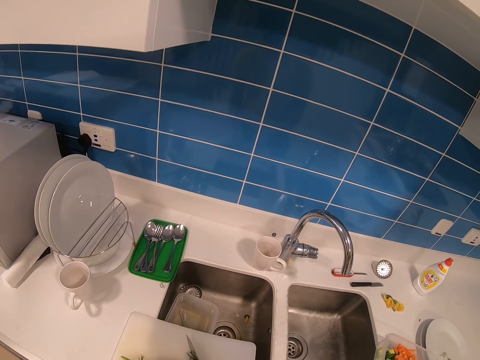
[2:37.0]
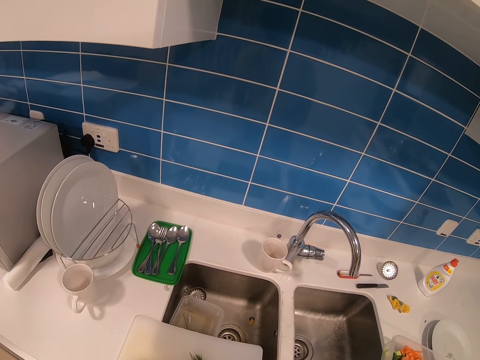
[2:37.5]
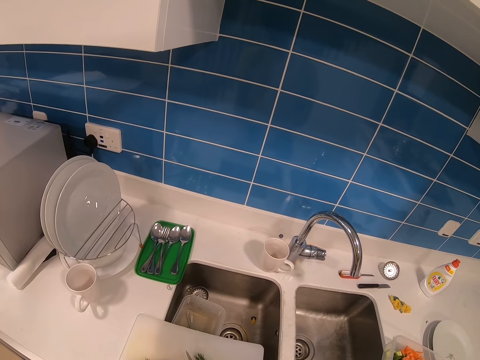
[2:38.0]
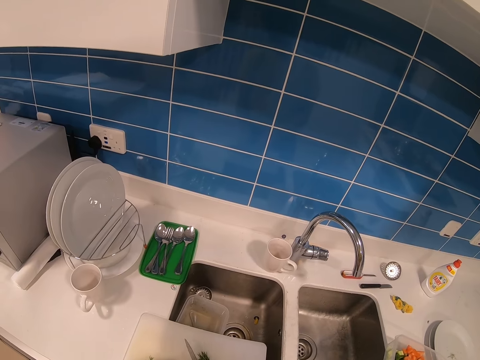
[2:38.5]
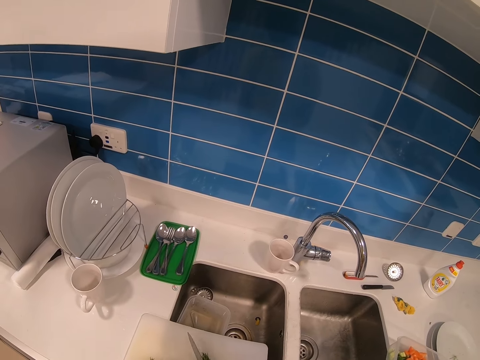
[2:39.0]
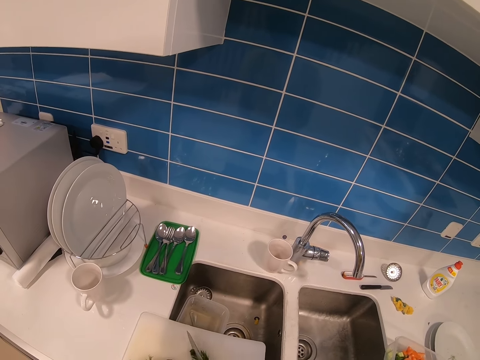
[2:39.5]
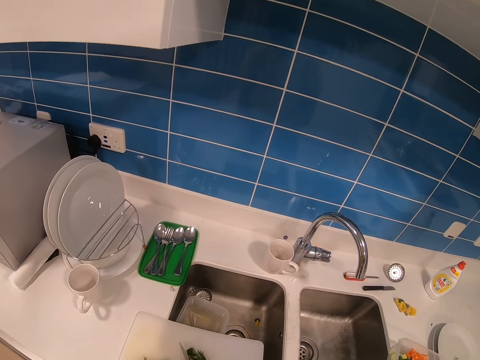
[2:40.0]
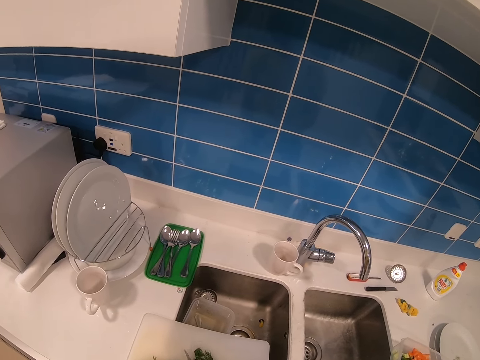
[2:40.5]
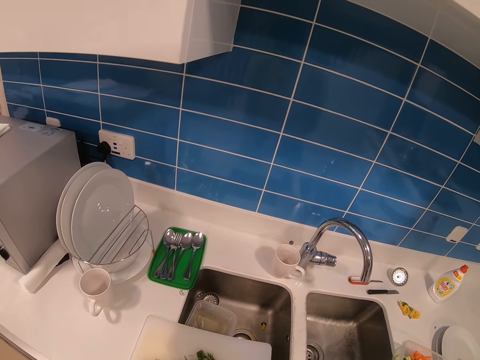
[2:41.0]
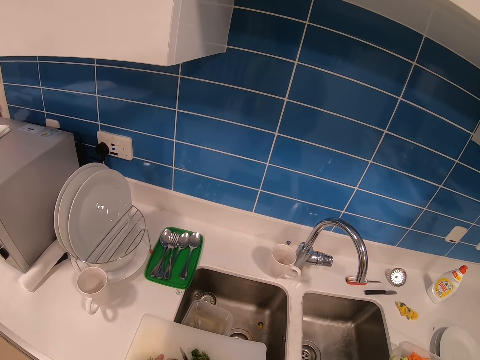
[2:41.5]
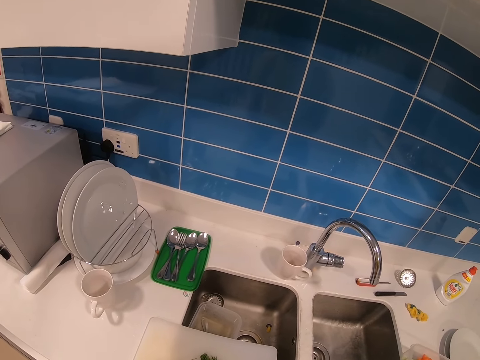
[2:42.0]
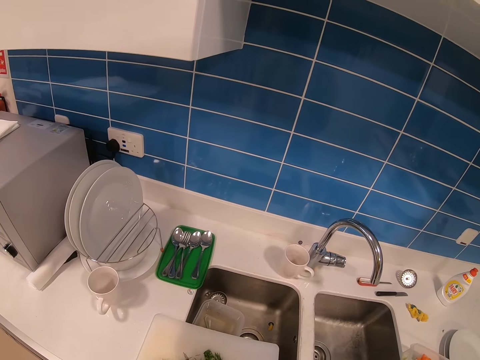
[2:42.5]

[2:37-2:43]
The camera wearer cuts the green vegetables.

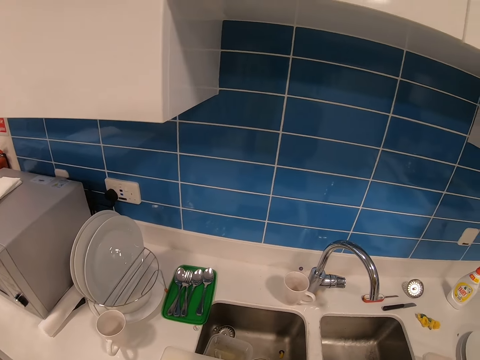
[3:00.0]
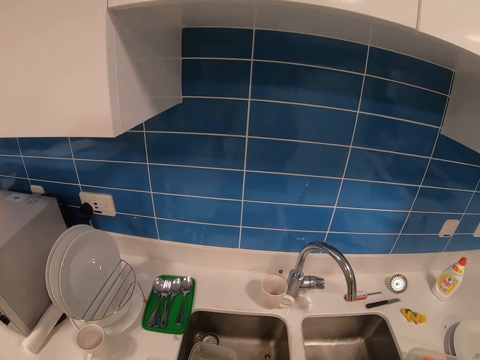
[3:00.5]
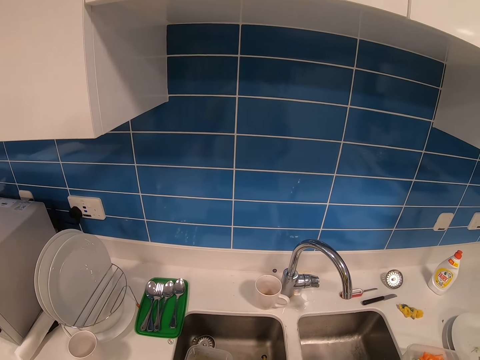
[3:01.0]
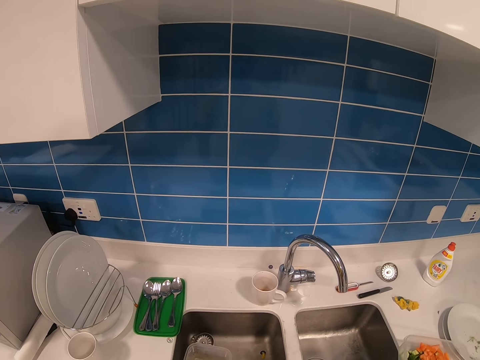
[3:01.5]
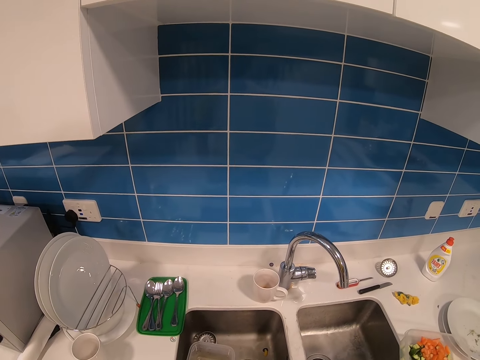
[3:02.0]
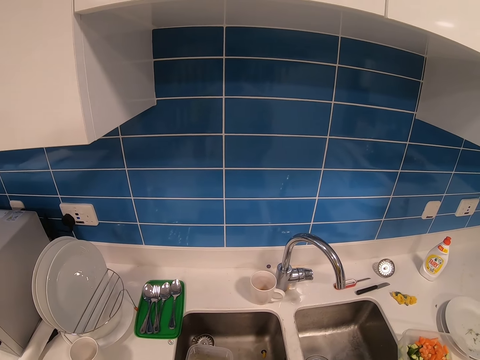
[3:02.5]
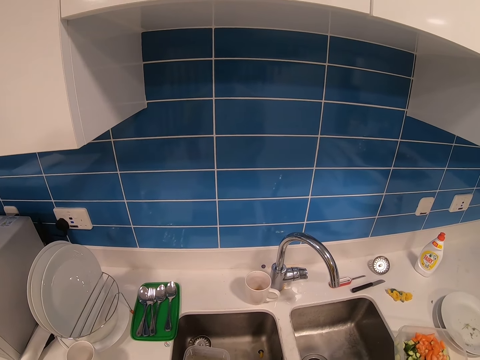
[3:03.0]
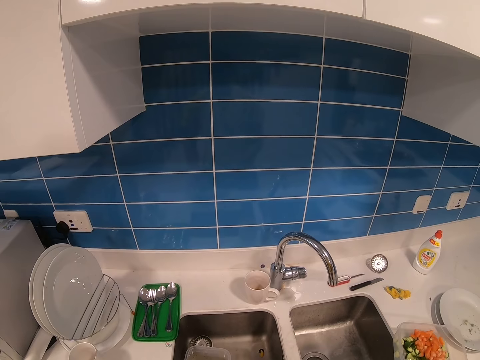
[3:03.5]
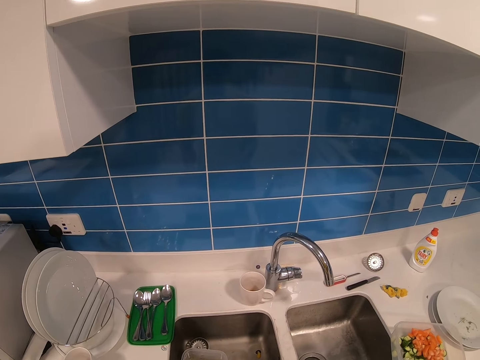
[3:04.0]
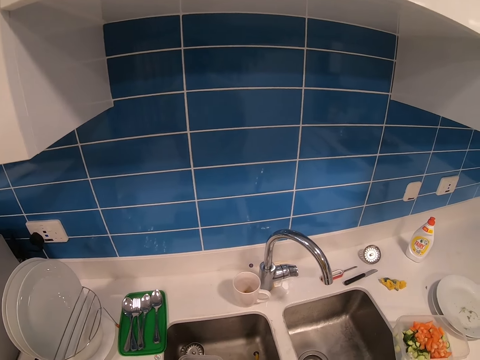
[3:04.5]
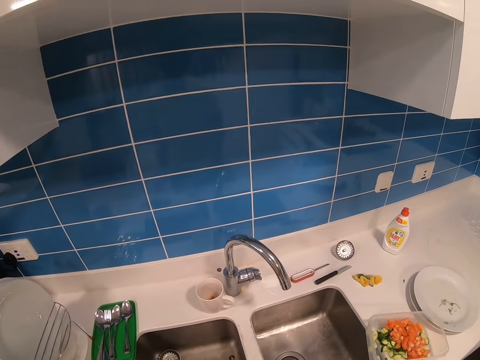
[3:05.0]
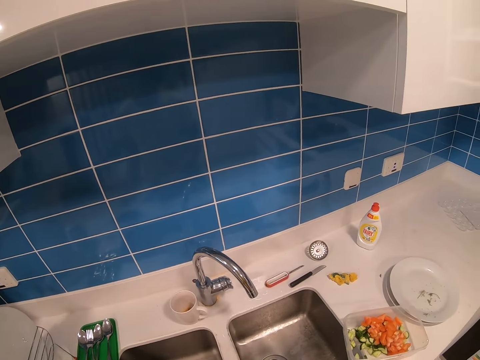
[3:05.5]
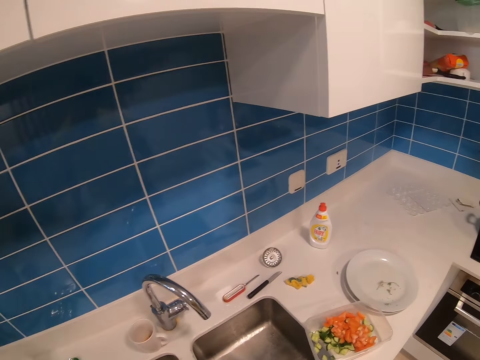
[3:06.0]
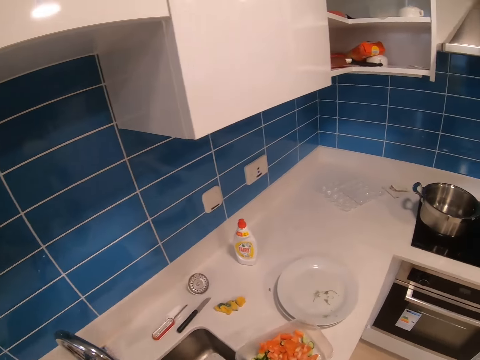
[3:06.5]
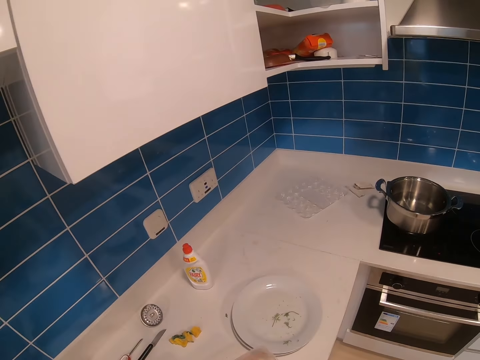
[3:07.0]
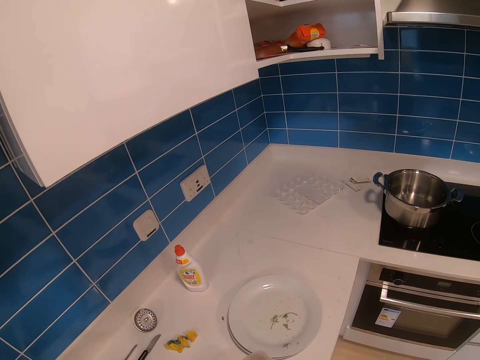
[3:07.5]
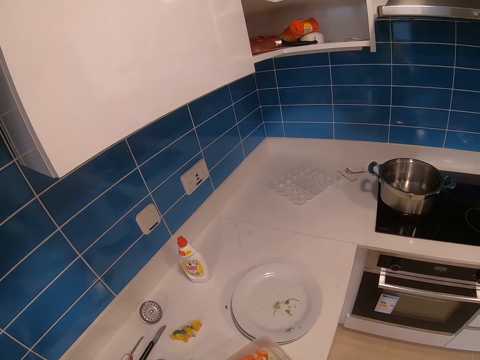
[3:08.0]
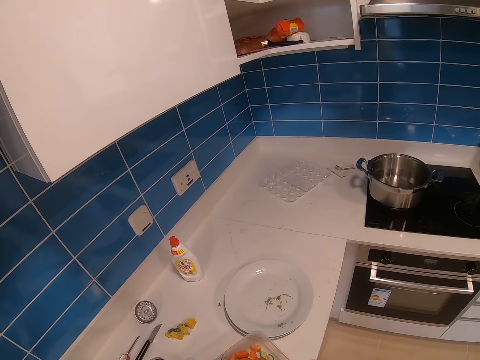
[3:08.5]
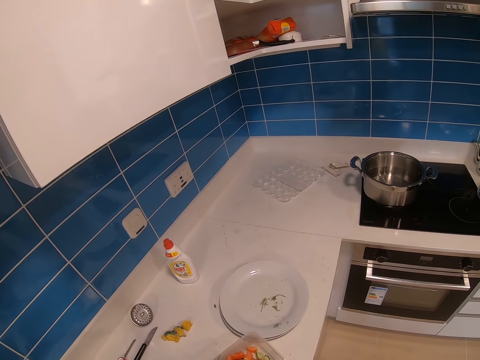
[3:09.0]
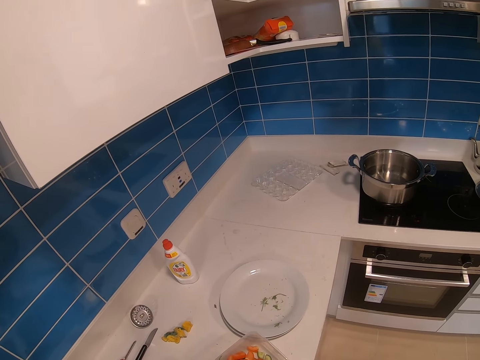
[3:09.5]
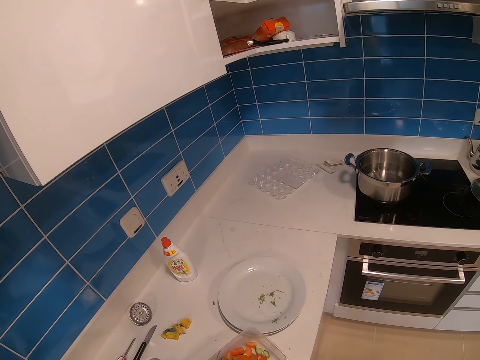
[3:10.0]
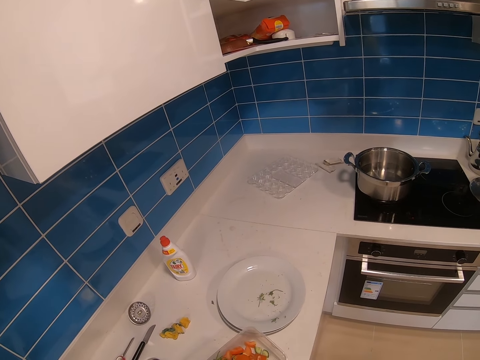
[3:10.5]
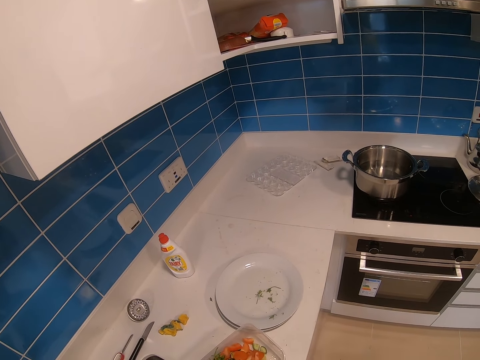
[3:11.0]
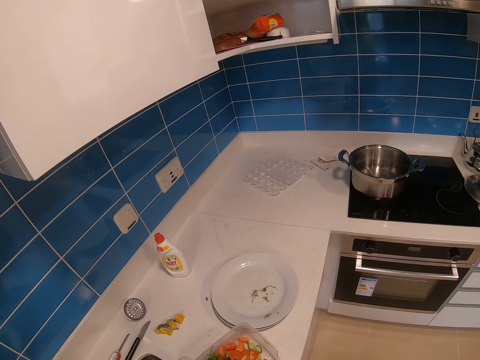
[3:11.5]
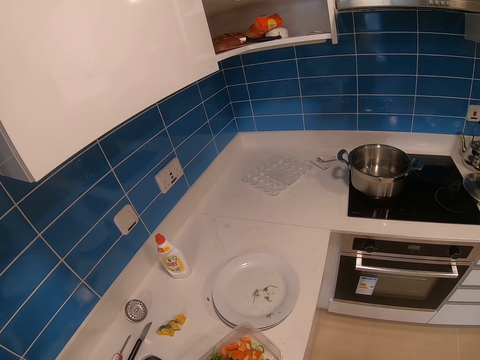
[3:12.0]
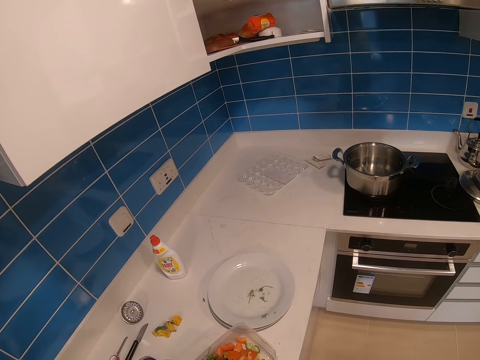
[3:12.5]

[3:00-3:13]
The camera wearer looks around. They peel something.

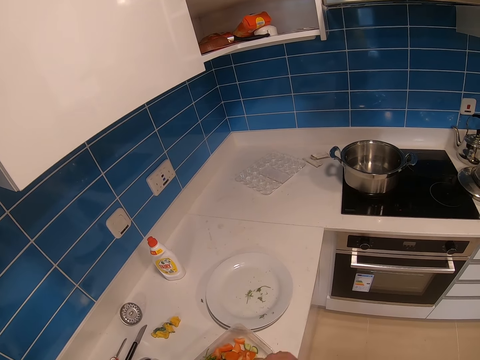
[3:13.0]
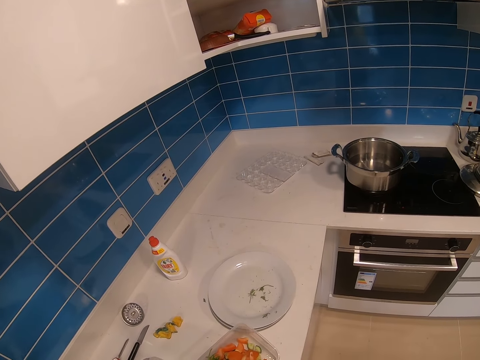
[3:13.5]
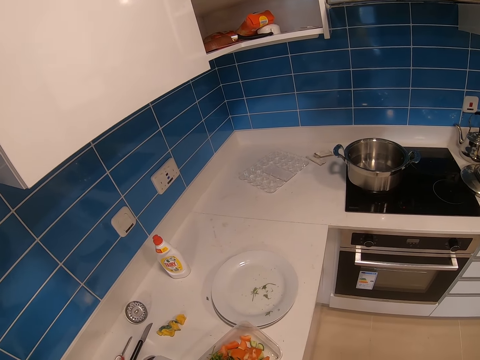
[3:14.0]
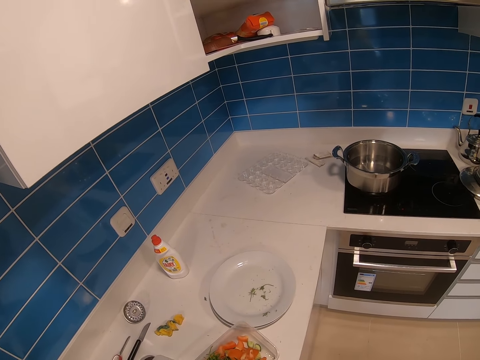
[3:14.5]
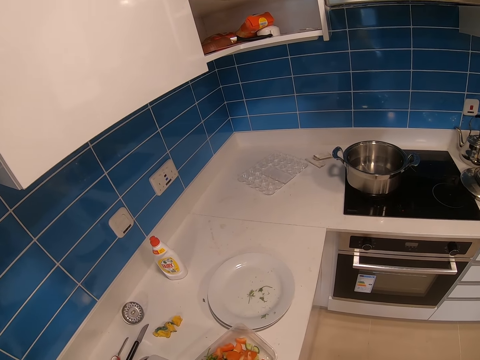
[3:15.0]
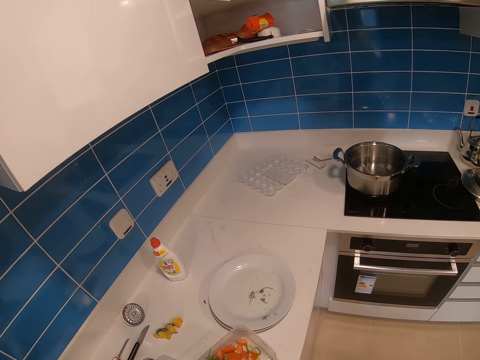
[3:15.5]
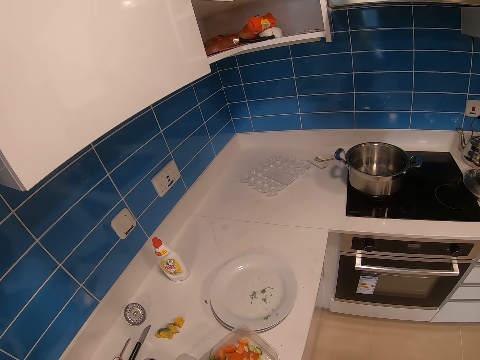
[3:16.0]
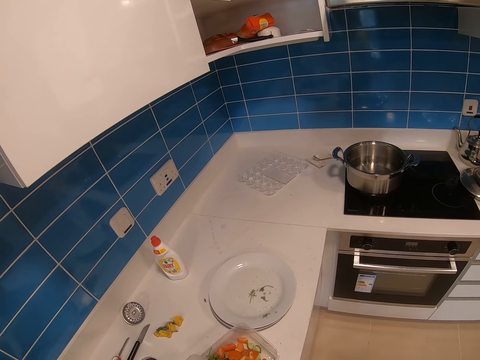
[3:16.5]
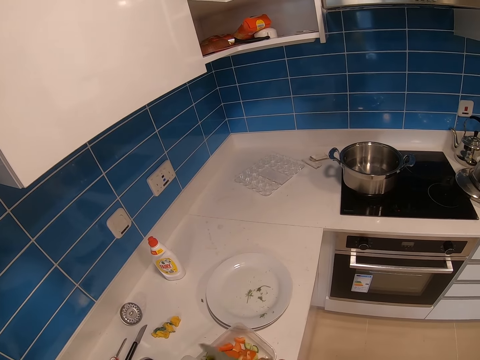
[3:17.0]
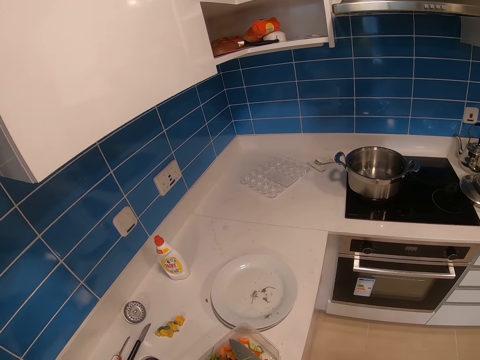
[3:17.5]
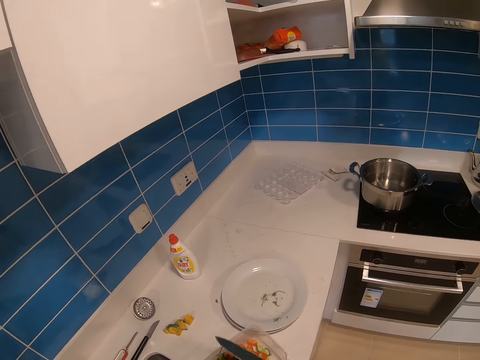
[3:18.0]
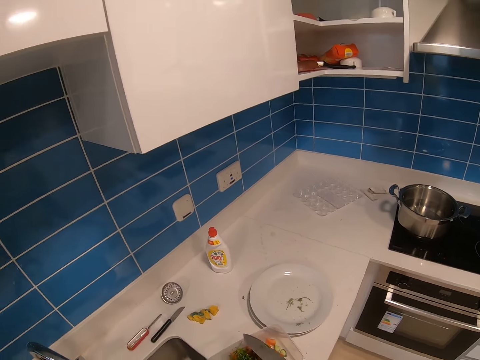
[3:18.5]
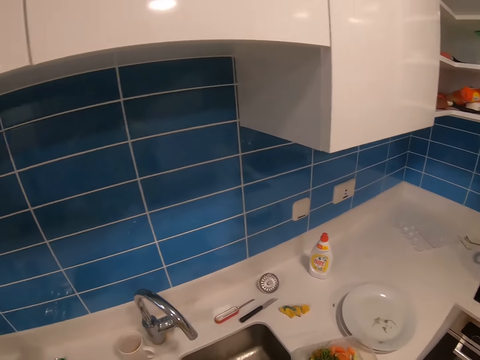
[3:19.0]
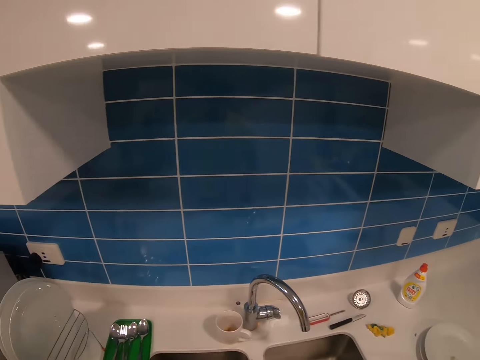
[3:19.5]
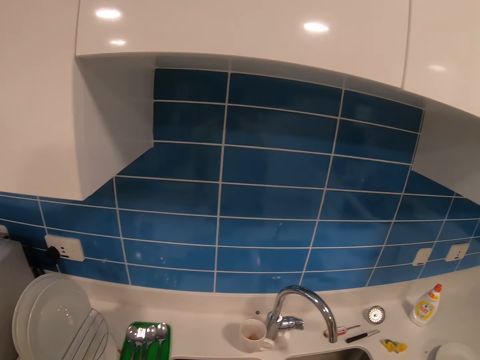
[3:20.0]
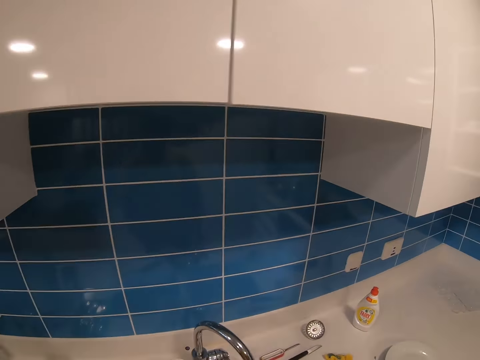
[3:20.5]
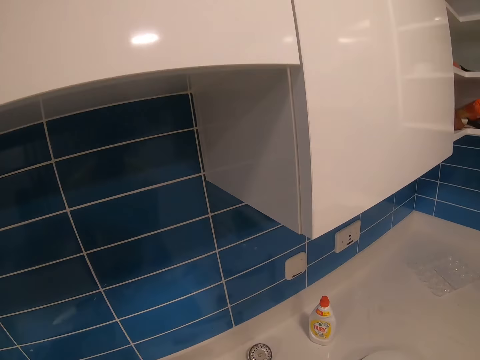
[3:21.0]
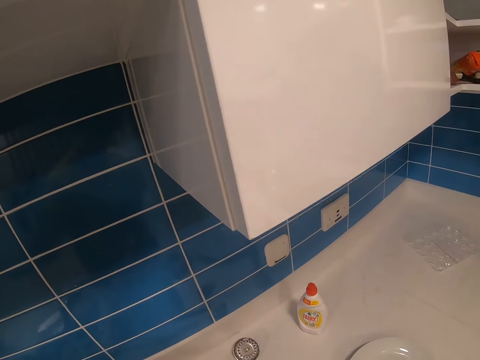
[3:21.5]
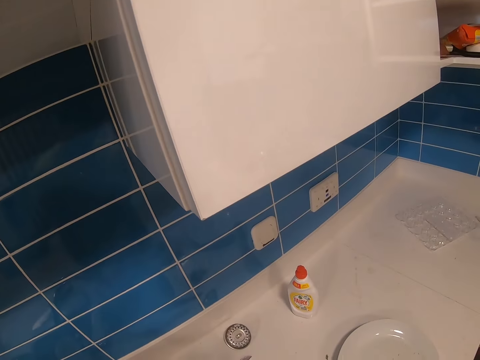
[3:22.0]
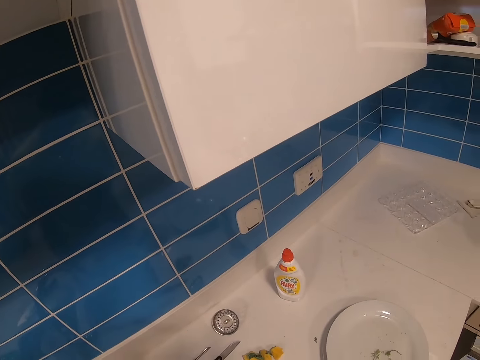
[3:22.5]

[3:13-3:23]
The camera wearer looks around.
